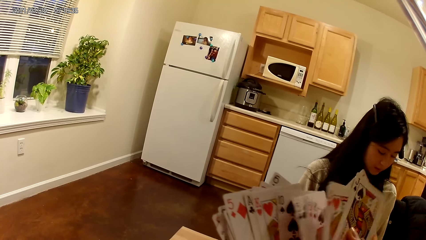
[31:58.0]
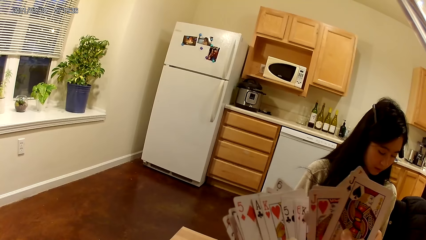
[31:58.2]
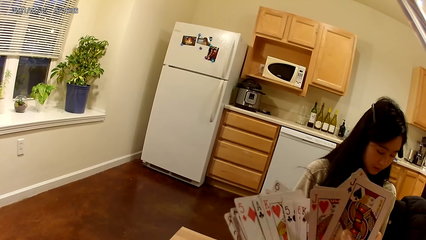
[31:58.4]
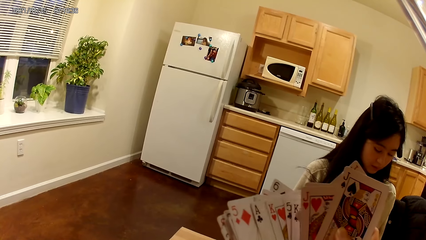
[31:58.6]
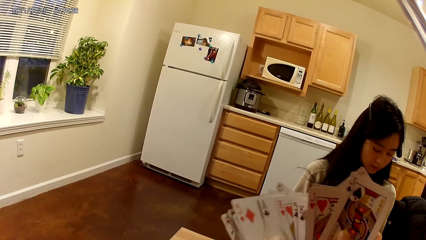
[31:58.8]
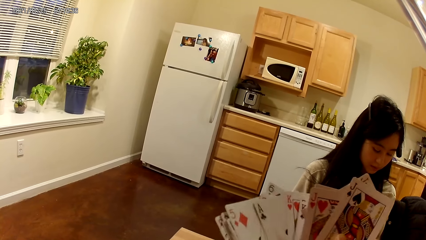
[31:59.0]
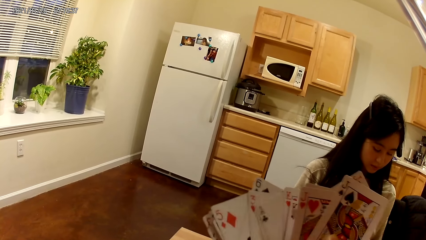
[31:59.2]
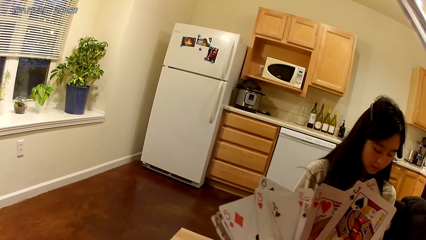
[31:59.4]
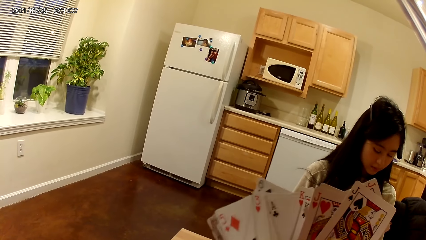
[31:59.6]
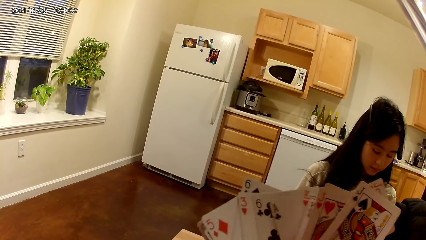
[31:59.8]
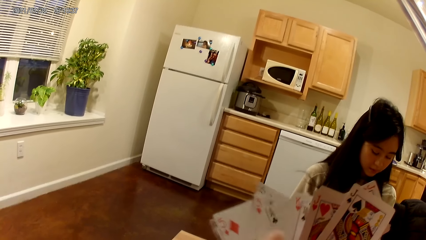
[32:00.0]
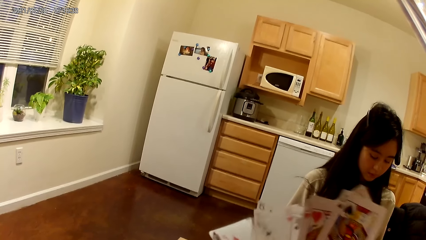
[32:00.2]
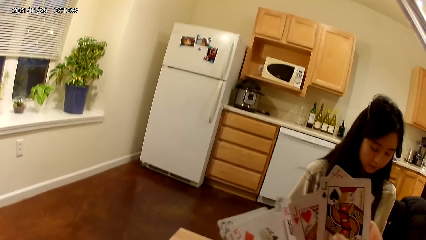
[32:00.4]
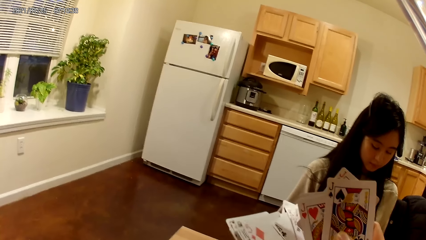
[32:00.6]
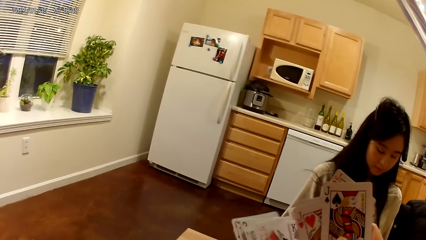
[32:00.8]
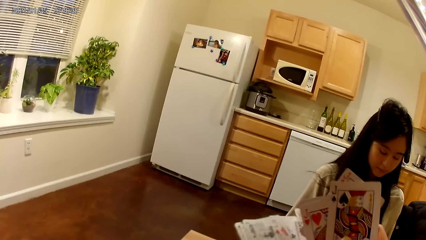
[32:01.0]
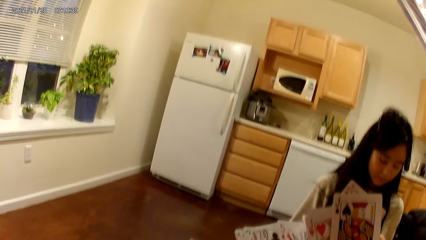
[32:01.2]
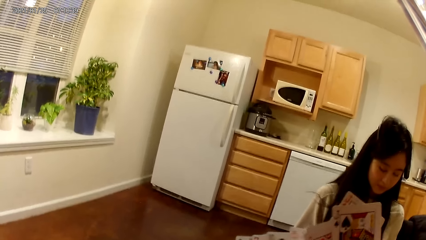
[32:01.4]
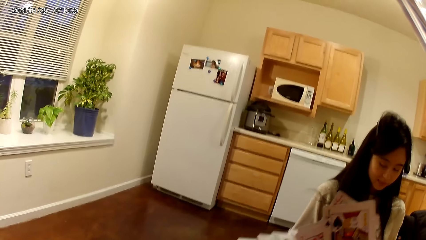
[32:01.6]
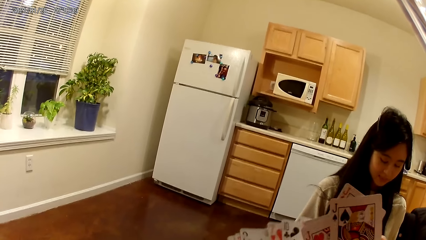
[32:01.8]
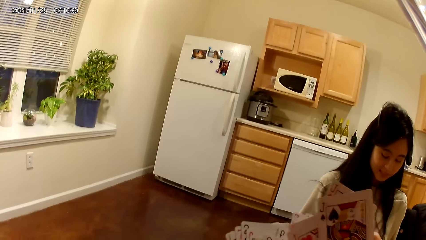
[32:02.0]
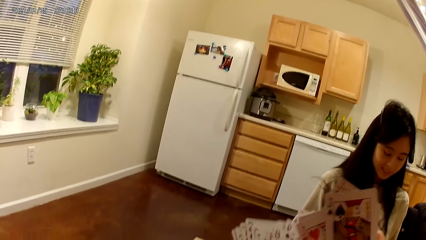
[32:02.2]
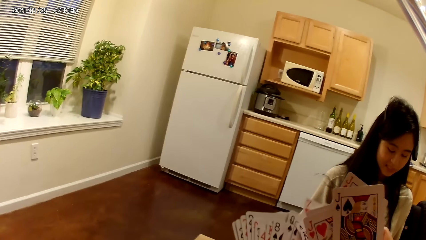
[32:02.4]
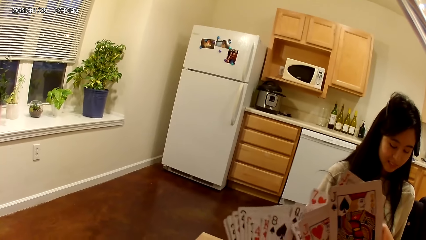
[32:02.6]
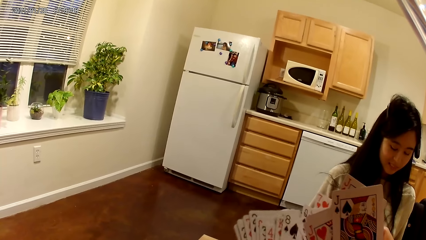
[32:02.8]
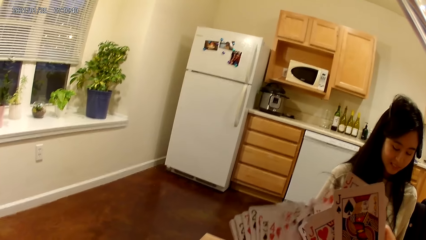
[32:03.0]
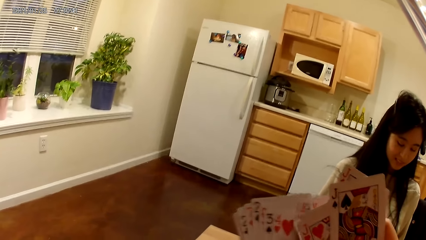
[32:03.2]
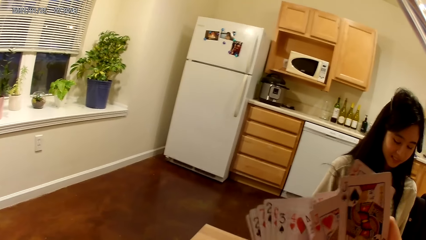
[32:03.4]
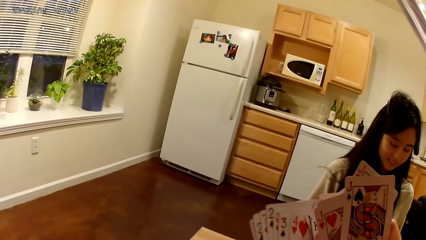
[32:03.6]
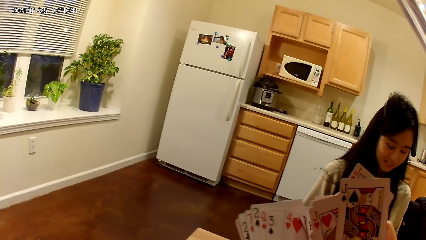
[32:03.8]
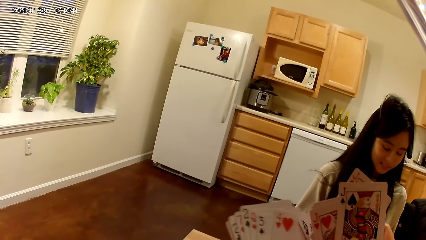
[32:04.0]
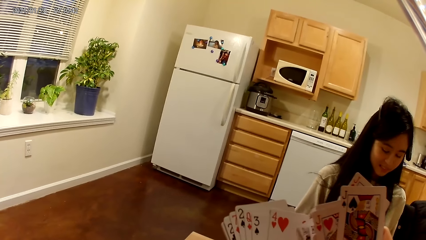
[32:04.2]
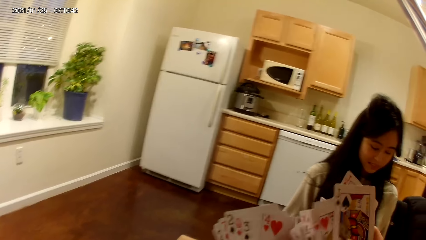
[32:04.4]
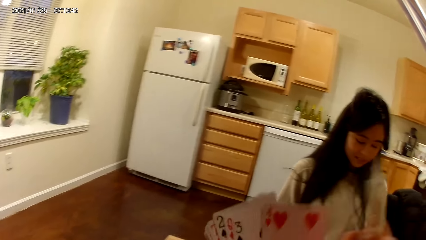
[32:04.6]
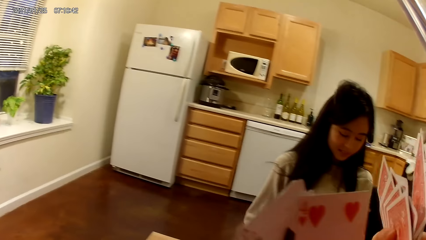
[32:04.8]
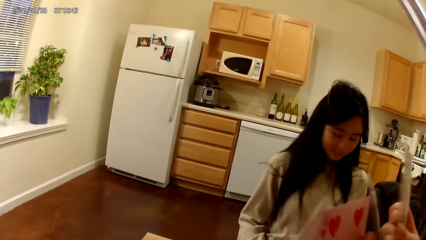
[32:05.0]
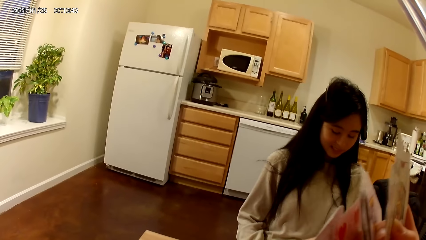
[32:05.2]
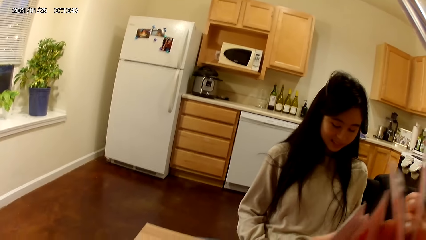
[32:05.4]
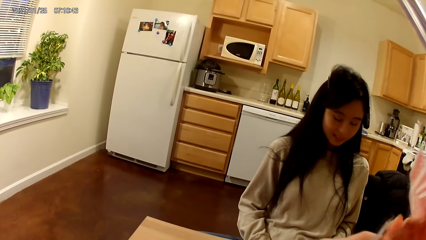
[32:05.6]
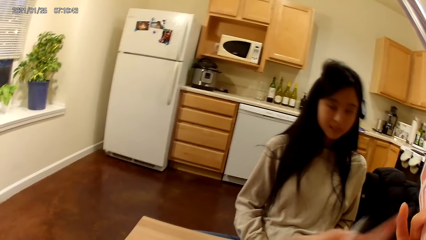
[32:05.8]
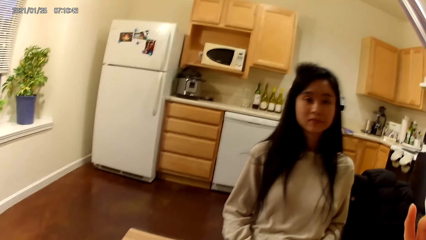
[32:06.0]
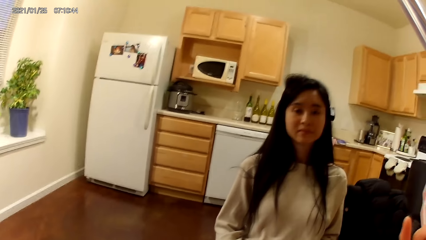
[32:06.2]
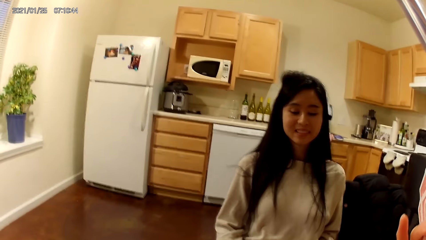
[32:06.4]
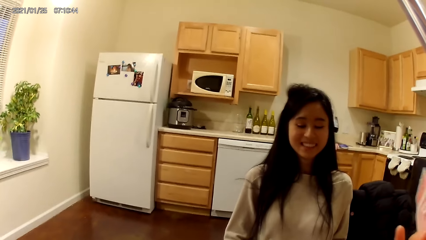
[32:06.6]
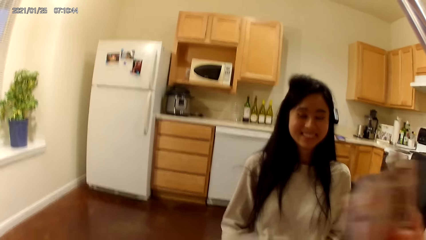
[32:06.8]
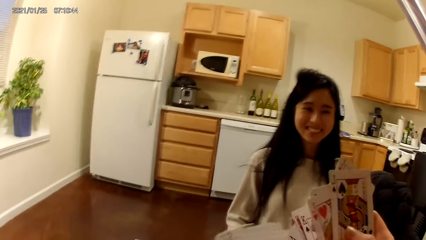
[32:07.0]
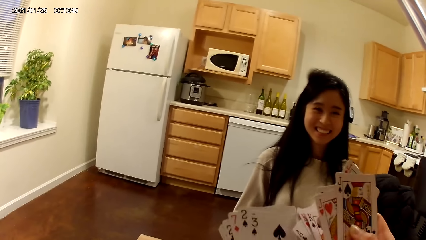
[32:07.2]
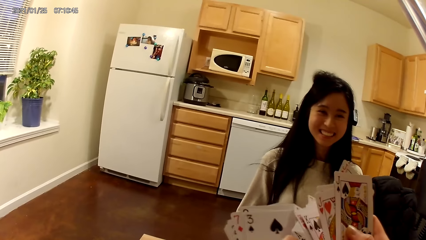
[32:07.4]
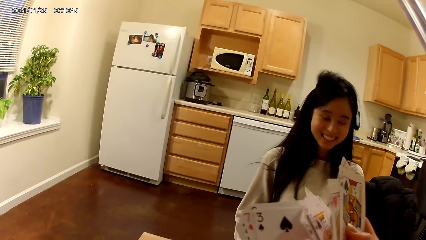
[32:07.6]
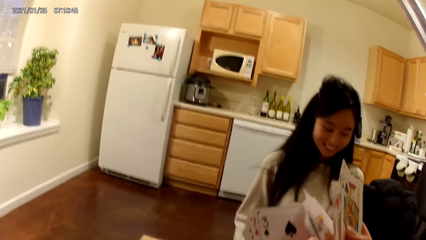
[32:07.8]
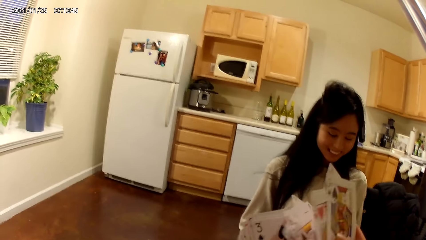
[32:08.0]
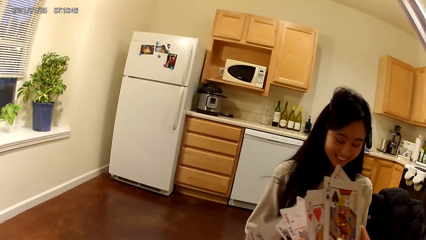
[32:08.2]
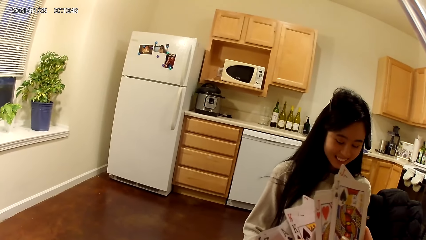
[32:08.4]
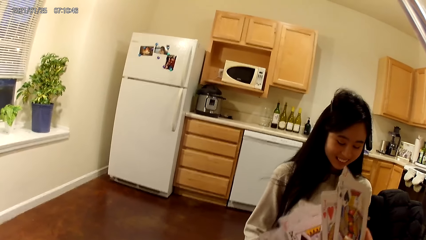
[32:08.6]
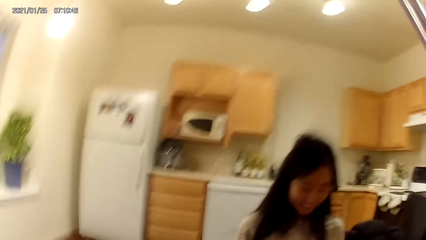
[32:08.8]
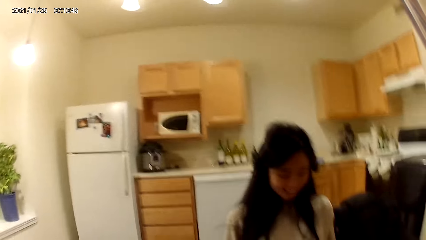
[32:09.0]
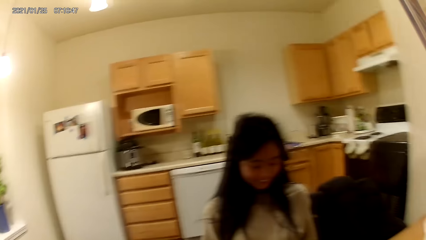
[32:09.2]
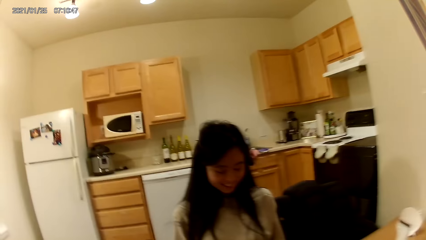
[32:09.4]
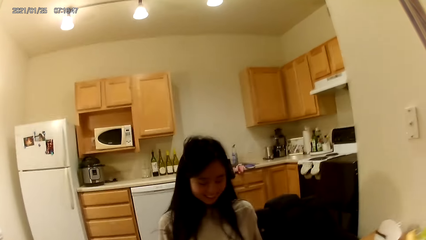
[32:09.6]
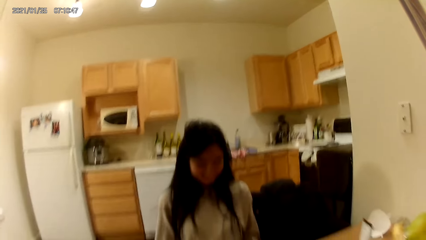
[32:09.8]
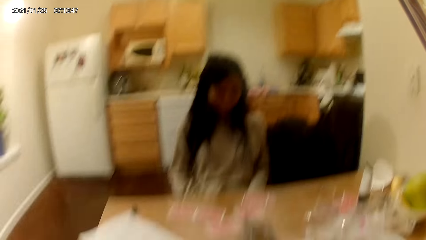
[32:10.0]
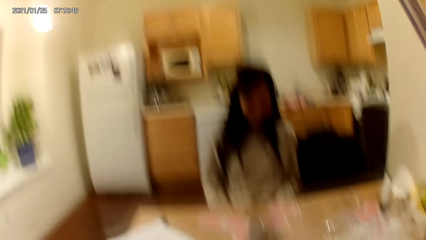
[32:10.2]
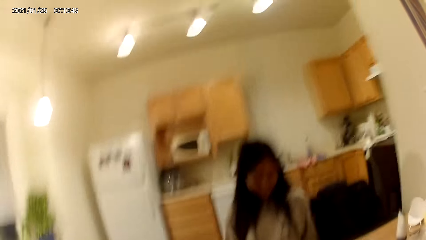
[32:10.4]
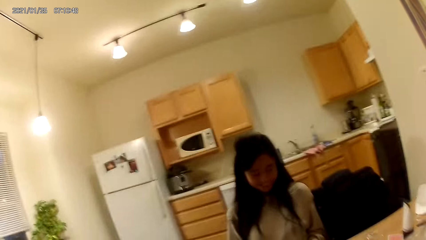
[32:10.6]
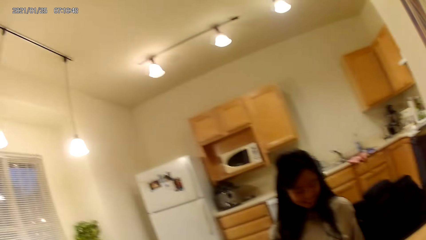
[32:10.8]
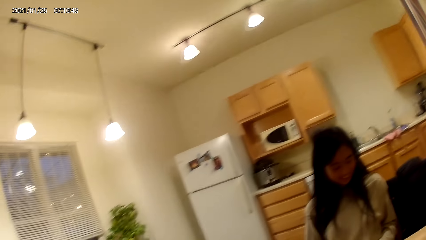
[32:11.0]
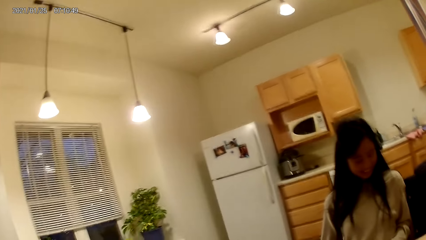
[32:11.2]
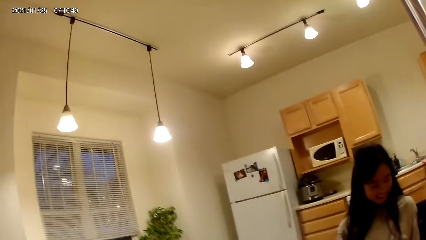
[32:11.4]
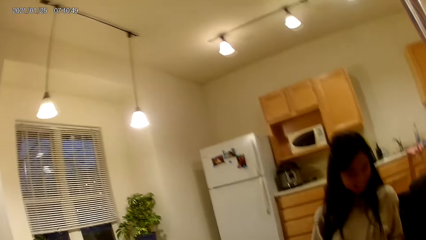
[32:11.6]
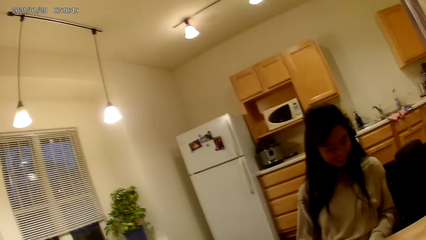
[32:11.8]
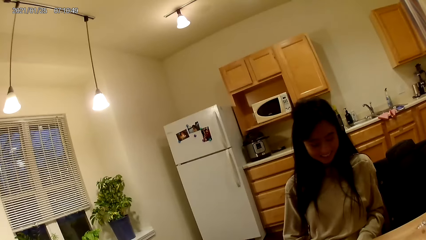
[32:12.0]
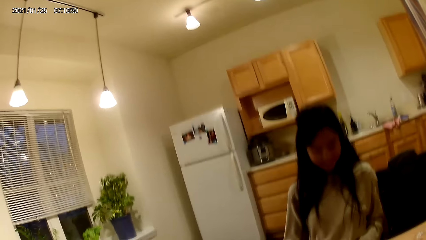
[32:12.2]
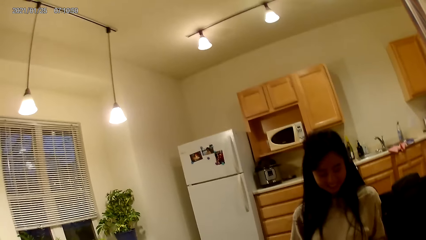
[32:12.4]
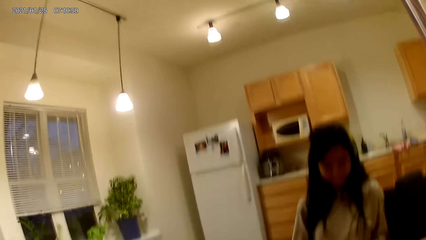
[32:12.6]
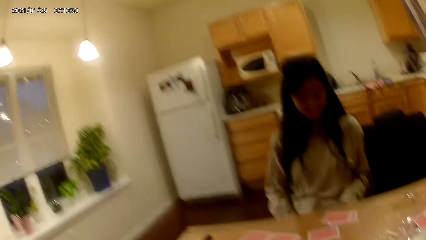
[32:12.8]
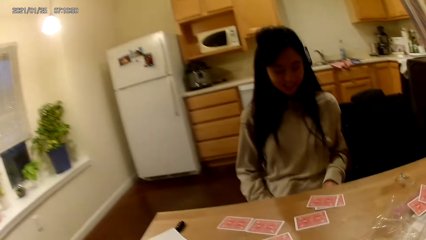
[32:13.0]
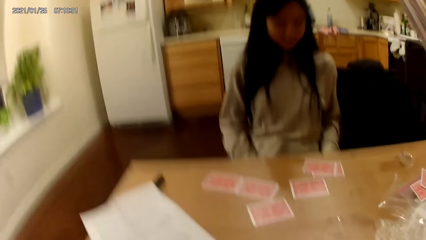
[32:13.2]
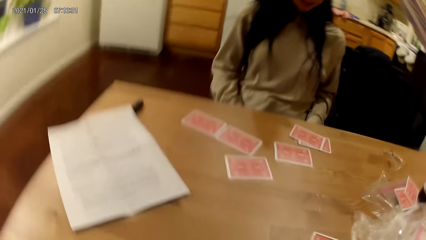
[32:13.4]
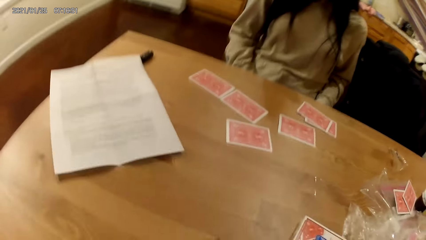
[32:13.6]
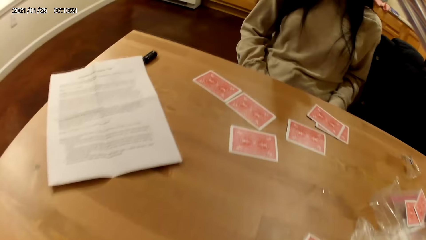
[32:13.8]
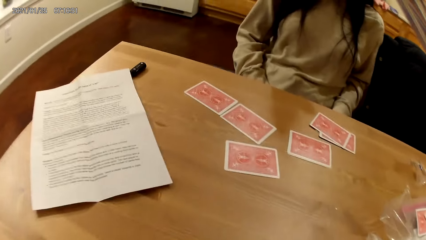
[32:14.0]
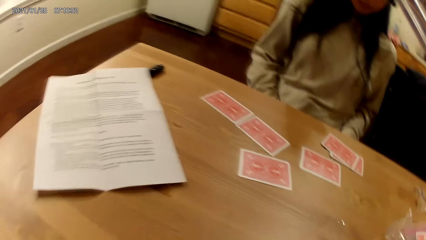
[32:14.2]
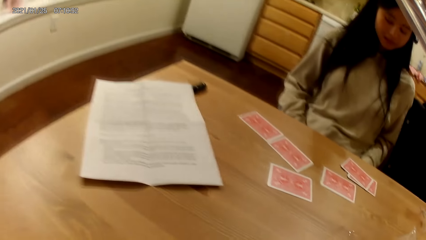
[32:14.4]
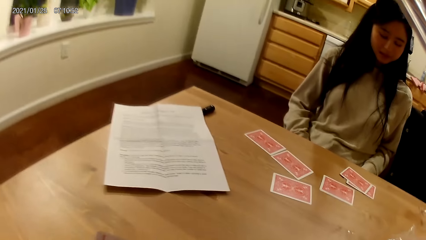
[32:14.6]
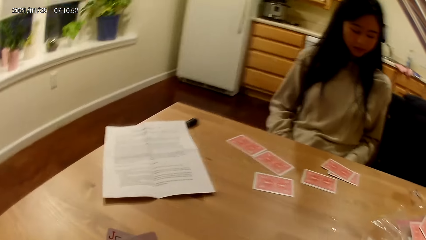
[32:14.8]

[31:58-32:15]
The camera wearer places some cards on the table. They hold a card with both hands.
